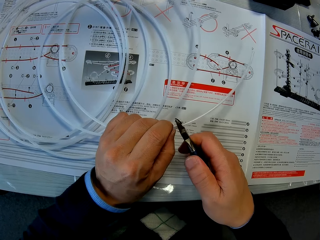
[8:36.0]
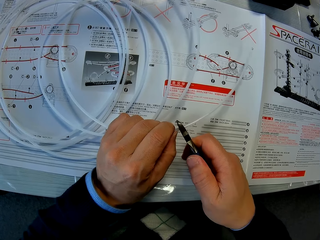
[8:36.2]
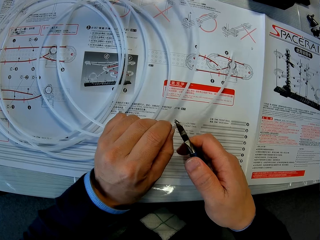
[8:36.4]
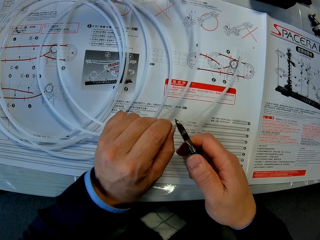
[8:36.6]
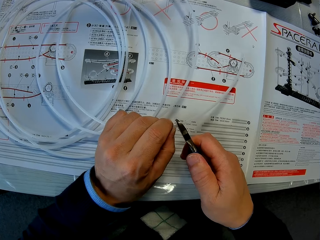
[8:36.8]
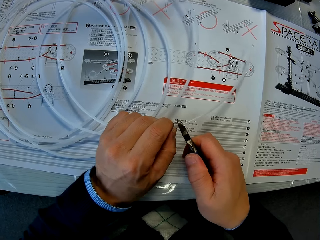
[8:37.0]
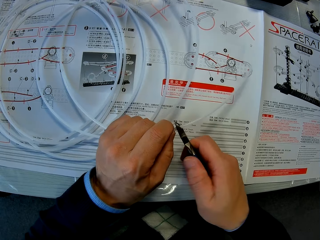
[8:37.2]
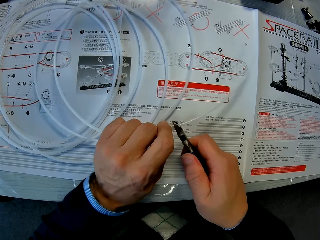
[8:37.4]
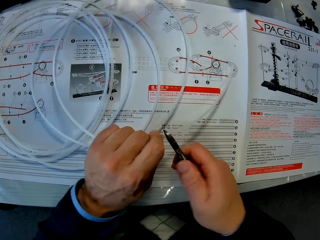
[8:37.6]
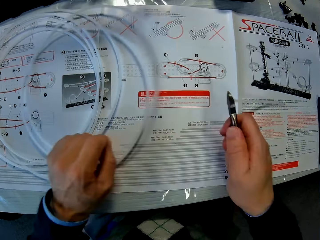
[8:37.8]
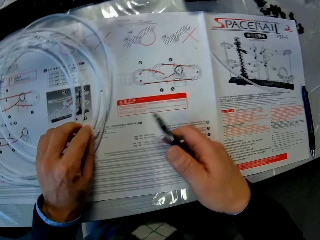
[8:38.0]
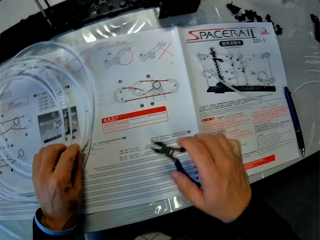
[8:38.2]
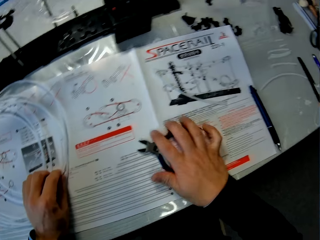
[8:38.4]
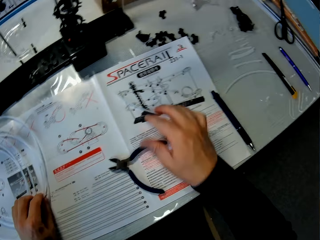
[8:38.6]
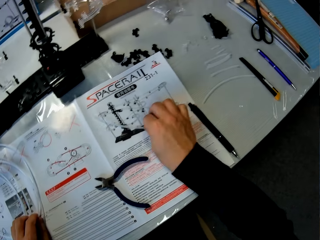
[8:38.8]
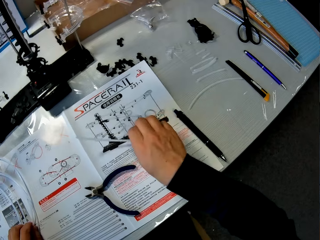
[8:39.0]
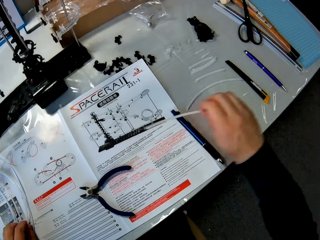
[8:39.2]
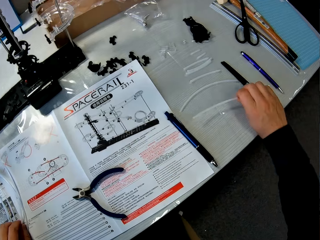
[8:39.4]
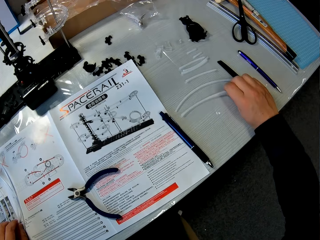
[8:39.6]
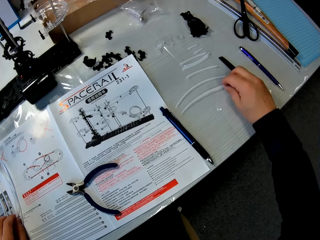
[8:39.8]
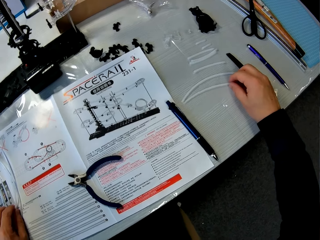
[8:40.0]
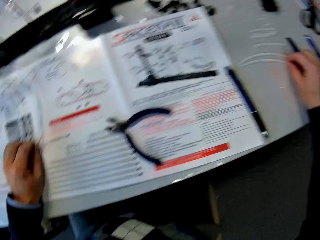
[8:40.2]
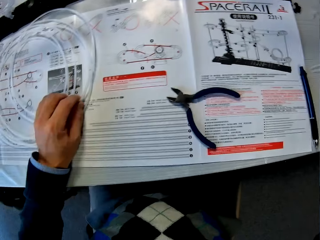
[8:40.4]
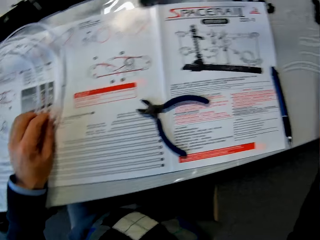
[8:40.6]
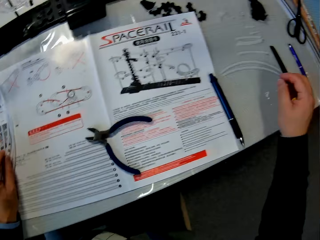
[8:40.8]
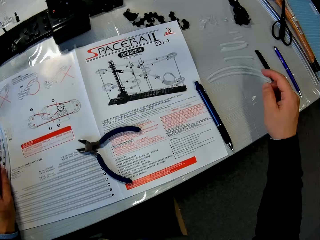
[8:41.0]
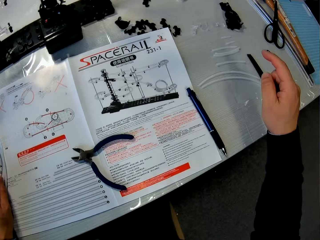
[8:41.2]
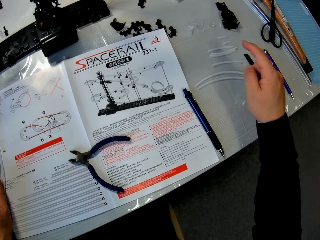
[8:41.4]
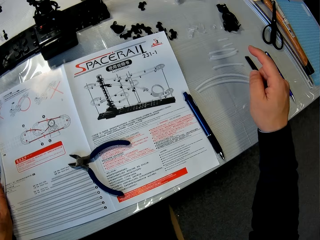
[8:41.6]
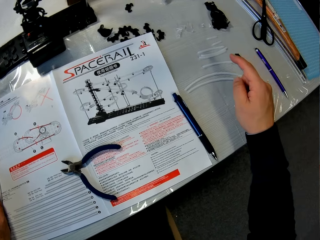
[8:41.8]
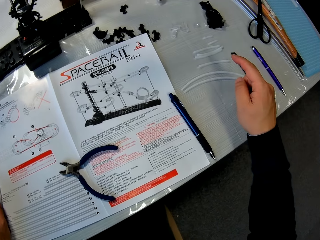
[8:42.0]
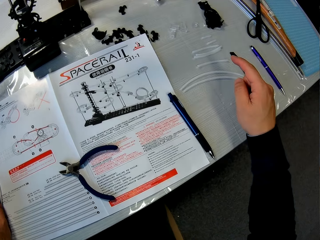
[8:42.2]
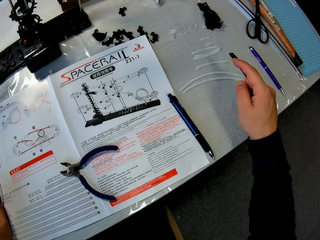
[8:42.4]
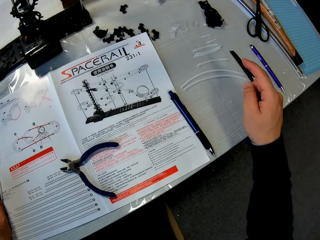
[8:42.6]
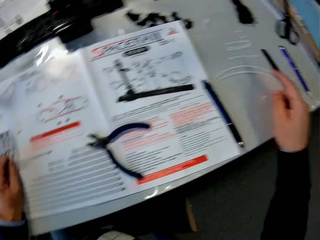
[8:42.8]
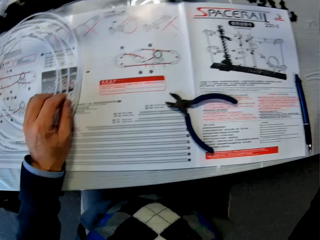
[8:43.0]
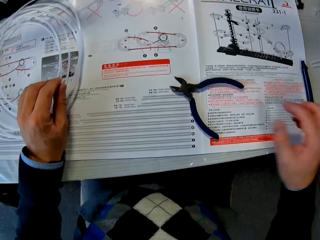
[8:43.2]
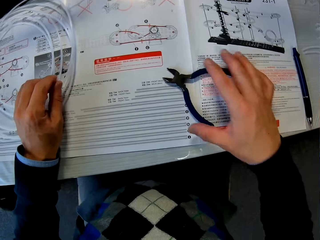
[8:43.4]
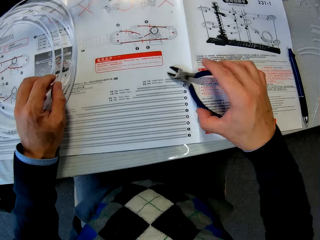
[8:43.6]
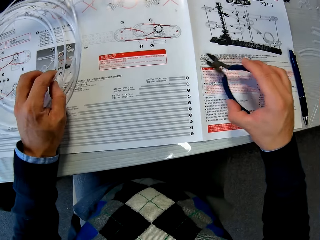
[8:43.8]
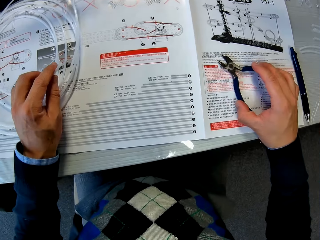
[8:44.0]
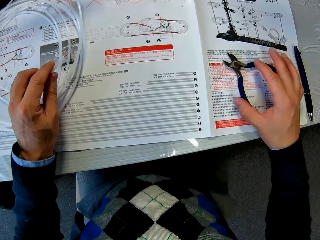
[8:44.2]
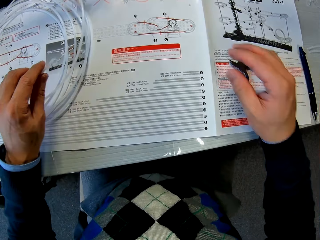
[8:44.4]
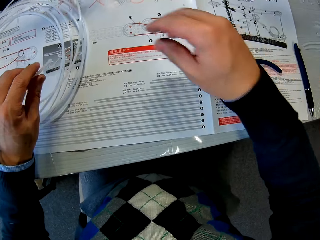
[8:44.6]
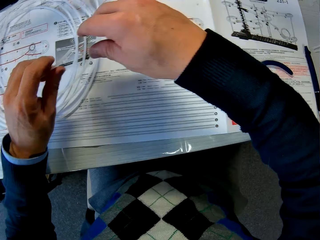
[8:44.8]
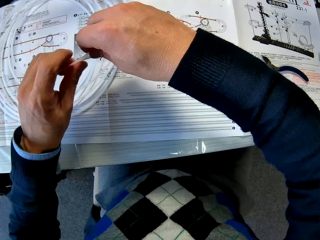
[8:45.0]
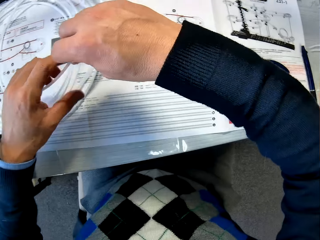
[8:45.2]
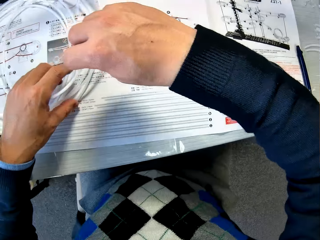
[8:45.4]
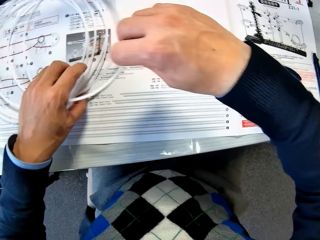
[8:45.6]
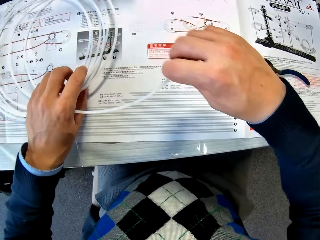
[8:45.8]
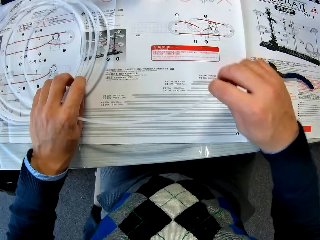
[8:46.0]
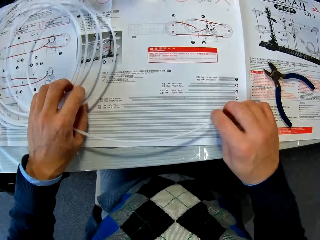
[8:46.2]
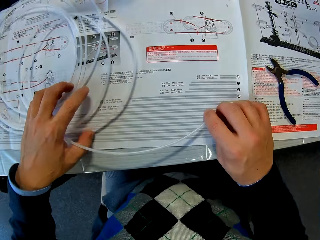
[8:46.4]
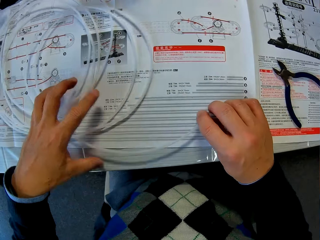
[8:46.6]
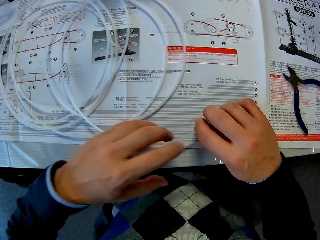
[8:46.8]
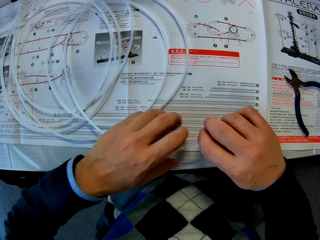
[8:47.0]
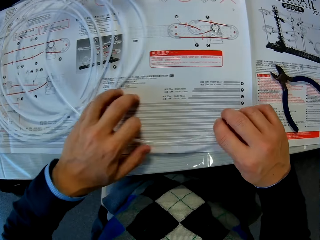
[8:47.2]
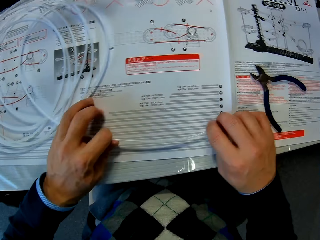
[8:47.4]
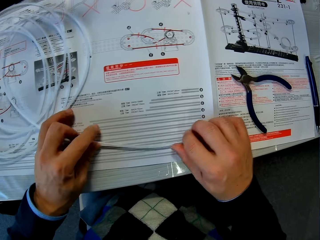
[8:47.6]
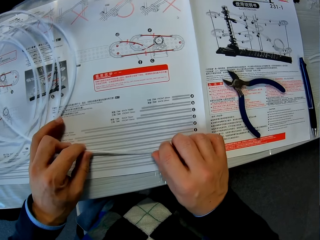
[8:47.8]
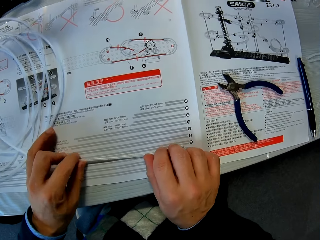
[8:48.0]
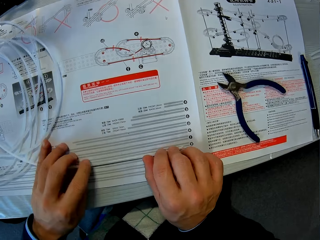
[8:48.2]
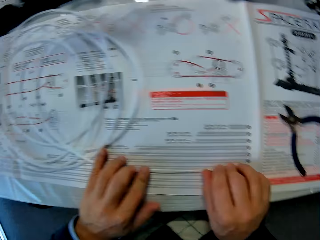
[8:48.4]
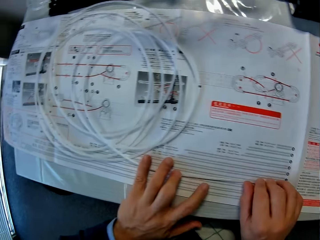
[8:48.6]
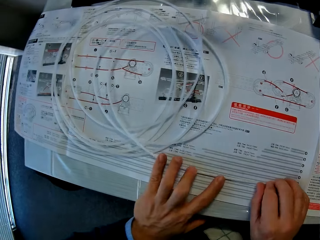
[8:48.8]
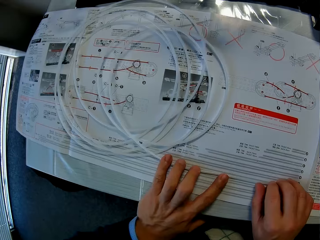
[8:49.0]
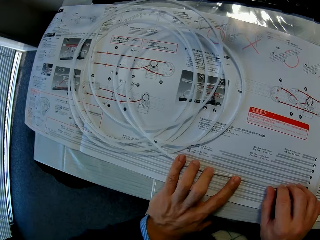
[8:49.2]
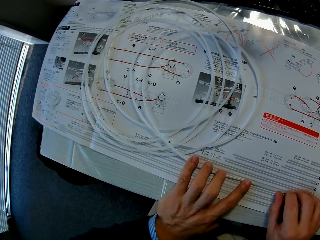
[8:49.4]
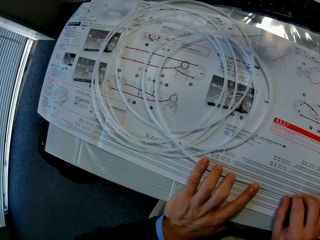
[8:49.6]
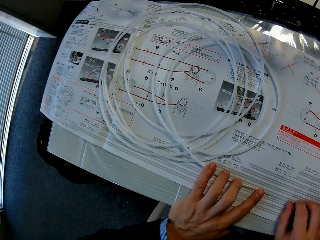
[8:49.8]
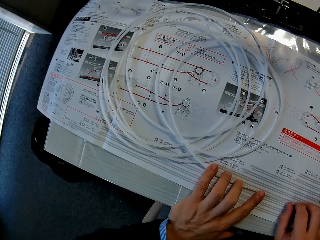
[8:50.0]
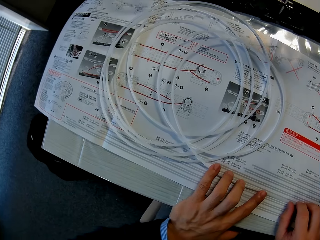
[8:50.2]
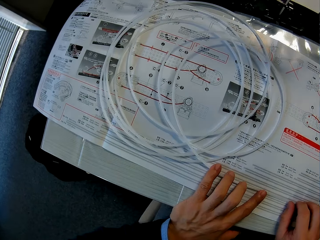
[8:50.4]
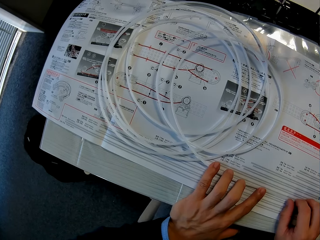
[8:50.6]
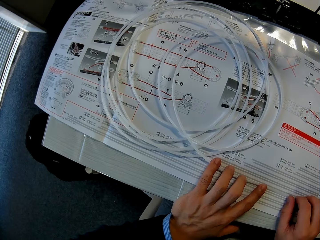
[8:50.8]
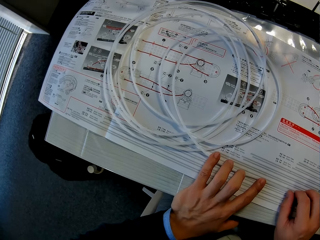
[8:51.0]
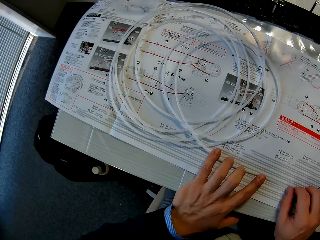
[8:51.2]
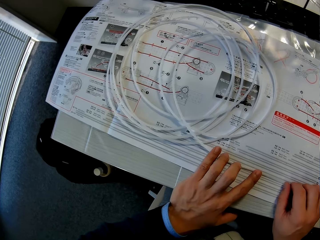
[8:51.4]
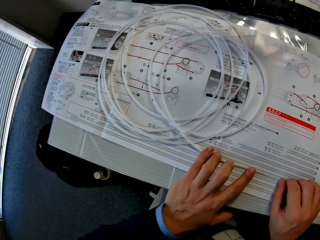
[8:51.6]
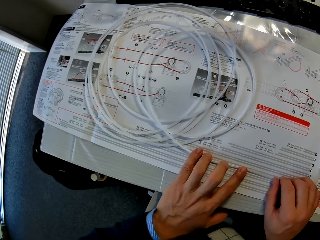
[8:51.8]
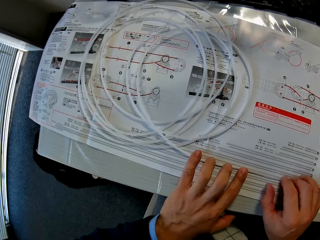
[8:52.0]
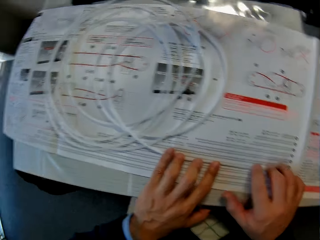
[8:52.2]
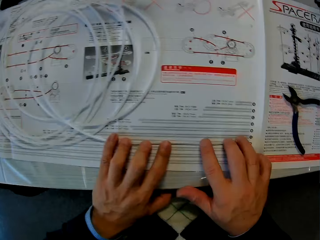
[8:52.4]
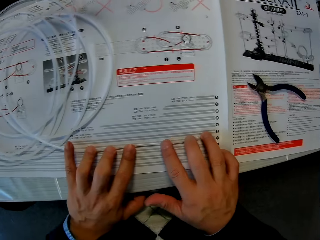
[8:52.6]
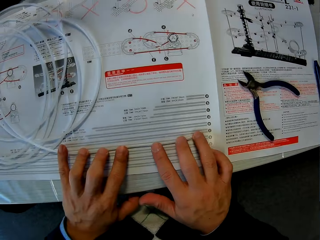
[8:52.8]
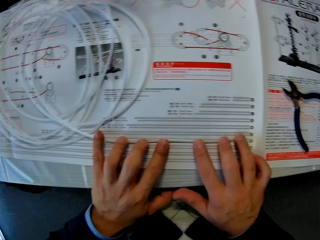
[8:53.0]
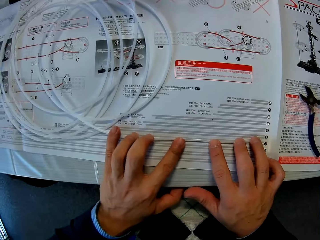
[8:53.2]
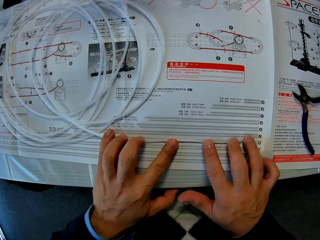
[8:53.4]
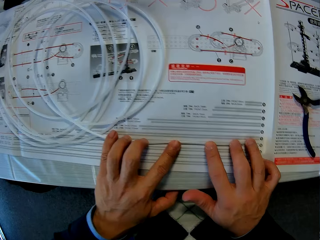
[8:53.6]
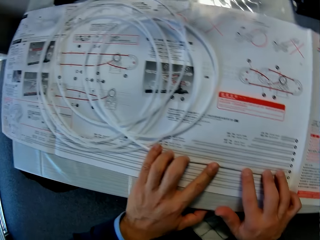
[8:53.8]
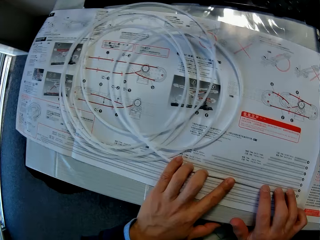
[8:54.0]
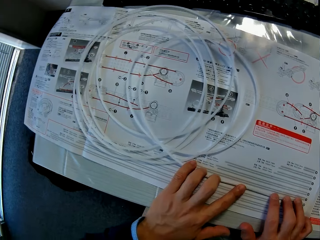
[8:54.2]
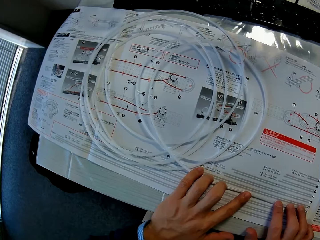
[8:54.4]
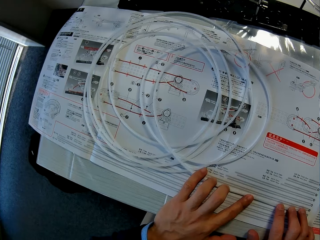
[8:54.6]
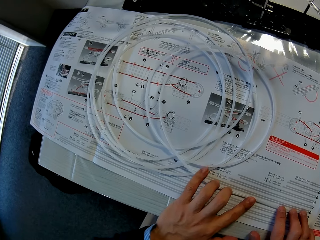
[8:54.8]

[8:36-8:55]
The camera wearer puts down the pliers. They pick up the cut cable. They move the cable piece. They put down the cut cable on the table. They count the cut cables. They move the pliers aside. They adjust the longer cable piece on the paper. They hold the cable in place.

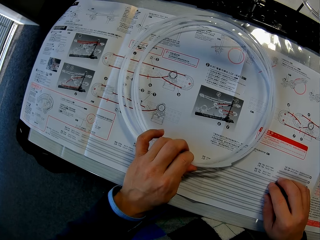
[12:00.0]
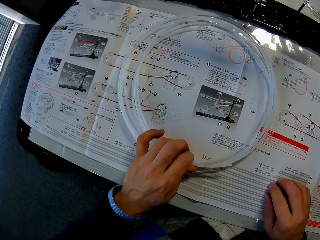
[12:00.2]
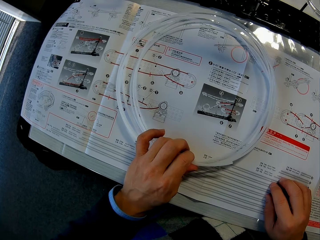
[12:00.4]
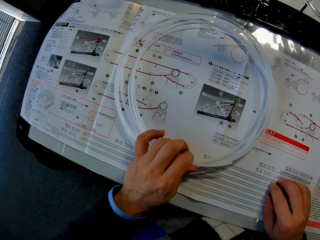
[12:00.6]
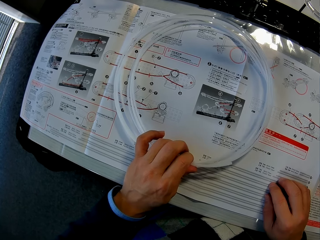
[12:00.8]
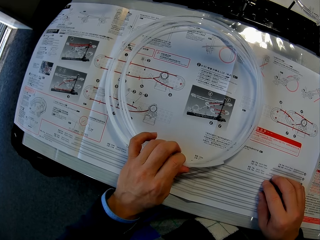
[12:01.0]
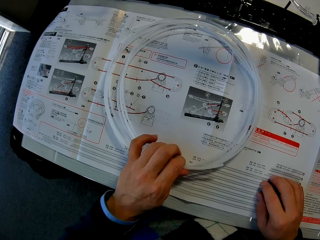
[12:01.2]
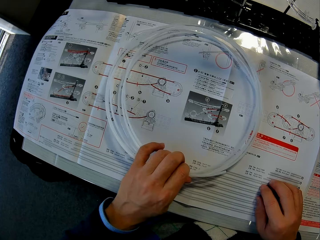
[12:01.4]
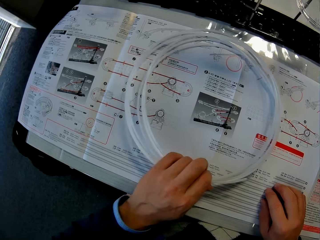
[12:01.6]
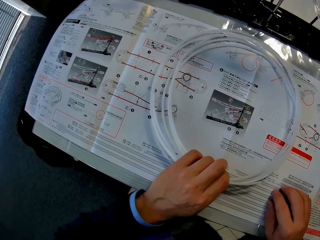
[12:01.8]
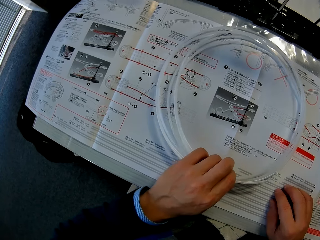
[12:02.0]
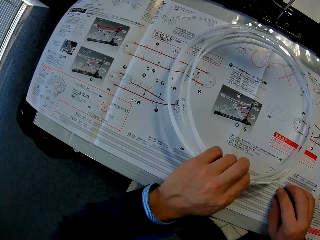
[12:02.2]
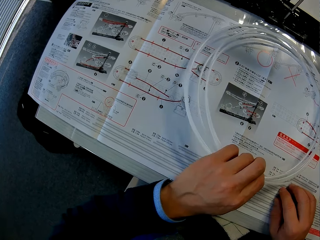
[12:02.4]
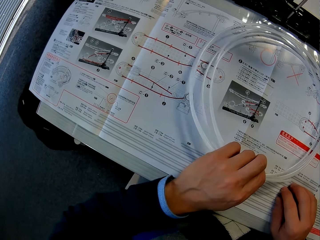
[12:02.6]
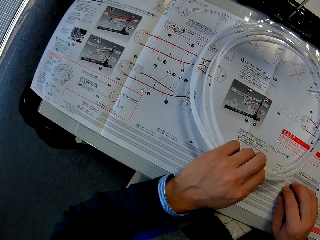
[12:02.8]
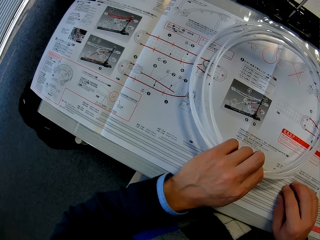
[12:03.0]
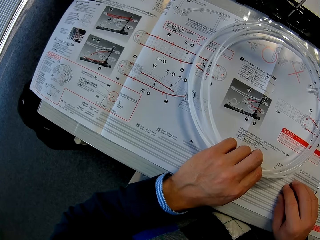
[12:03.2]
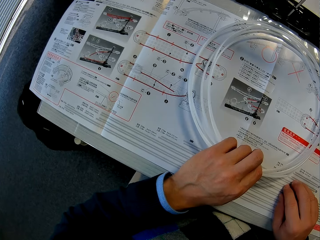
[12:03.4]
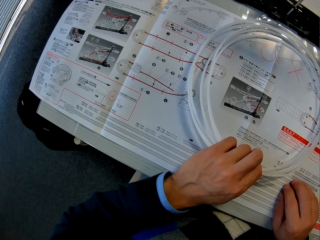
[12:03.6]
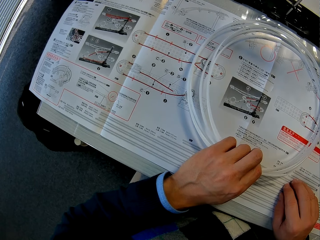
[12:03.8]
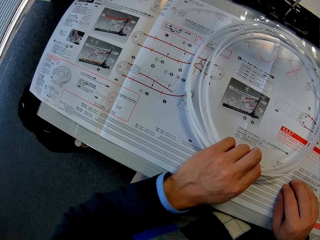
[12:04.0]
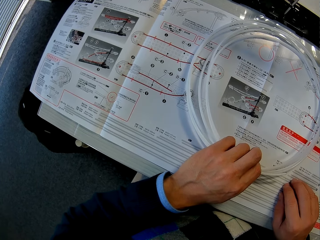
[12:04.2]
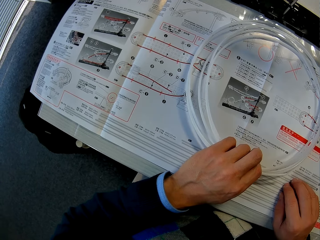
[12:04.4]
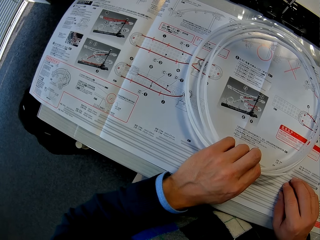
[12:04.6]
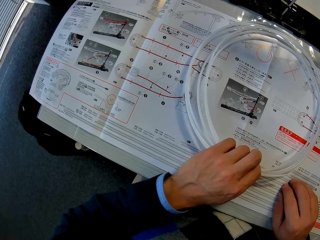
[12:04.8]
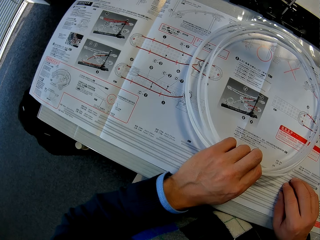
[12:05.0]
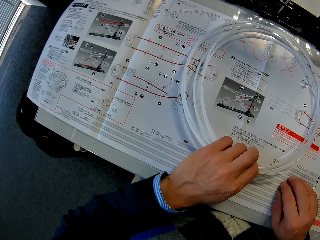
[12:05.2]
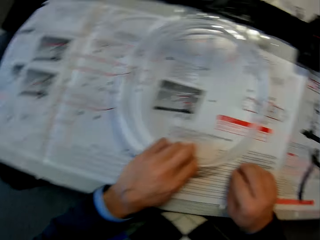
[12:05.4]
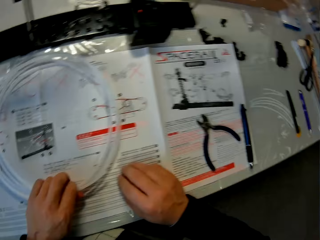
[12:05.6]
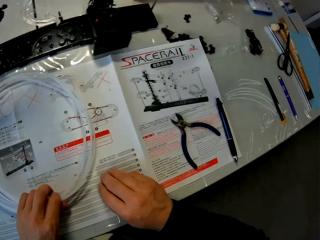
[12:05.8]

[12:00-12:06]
The camera wearer moves the pipe.
